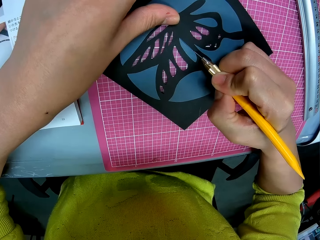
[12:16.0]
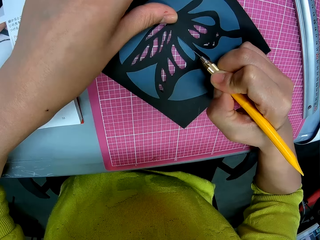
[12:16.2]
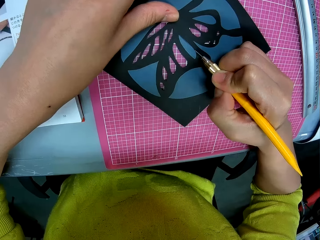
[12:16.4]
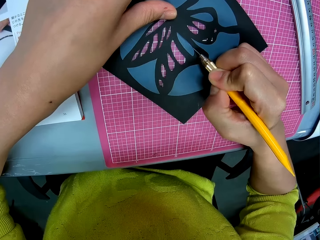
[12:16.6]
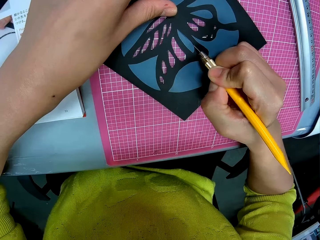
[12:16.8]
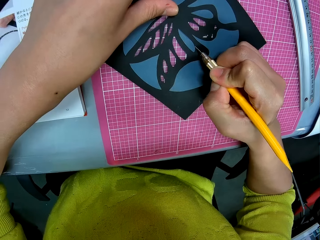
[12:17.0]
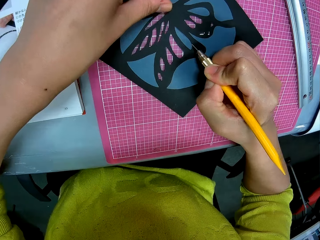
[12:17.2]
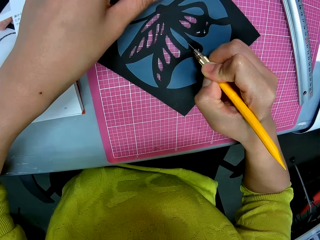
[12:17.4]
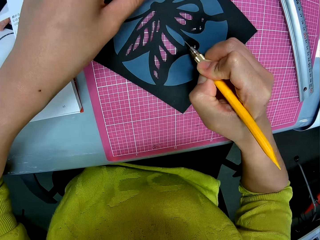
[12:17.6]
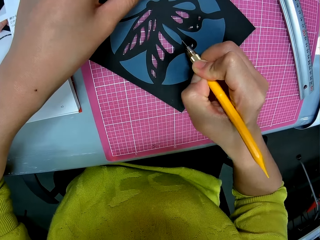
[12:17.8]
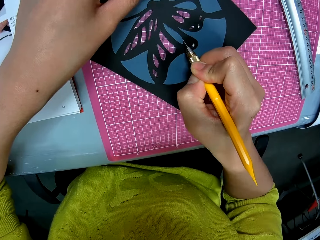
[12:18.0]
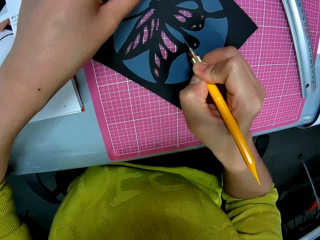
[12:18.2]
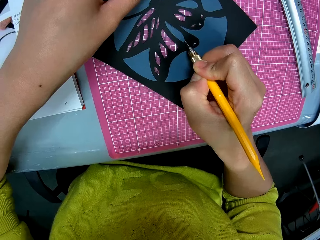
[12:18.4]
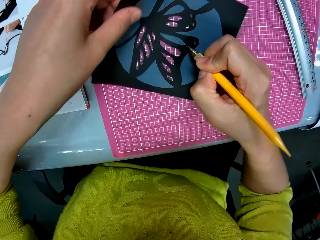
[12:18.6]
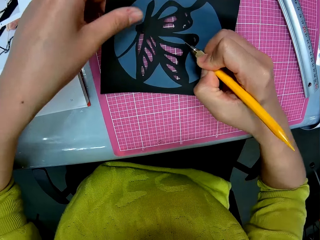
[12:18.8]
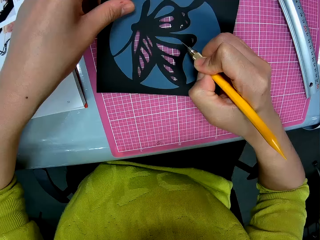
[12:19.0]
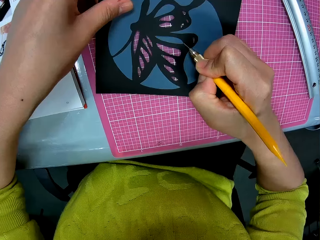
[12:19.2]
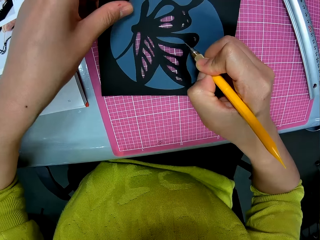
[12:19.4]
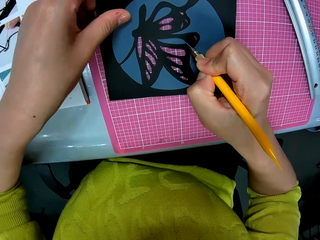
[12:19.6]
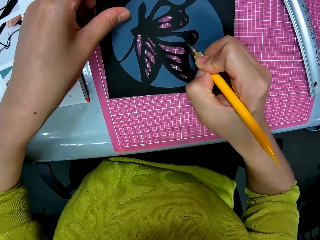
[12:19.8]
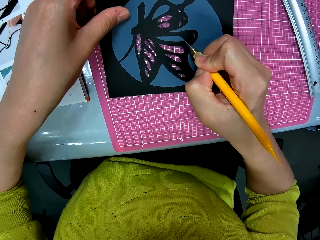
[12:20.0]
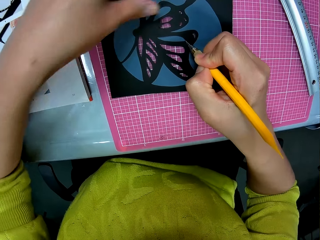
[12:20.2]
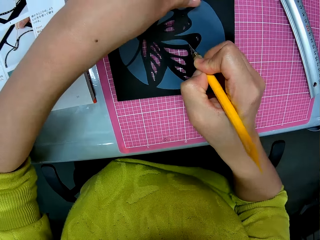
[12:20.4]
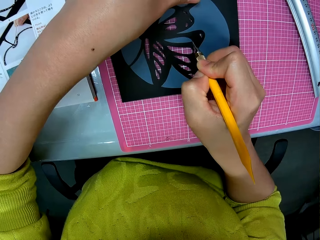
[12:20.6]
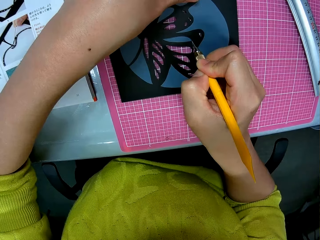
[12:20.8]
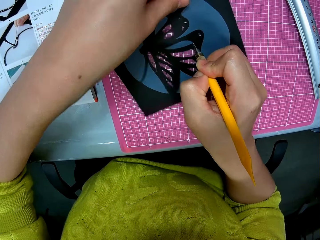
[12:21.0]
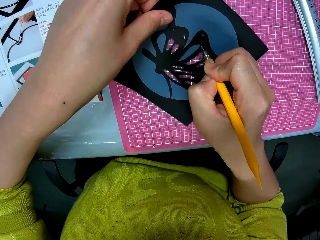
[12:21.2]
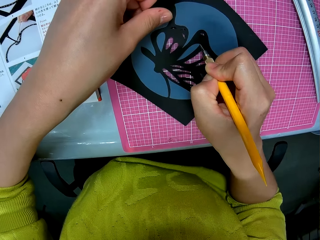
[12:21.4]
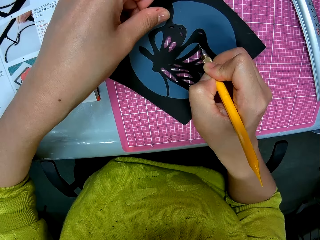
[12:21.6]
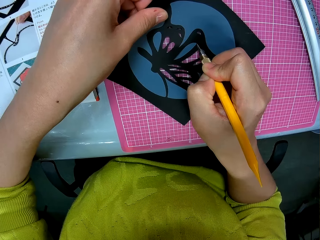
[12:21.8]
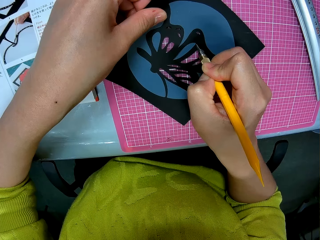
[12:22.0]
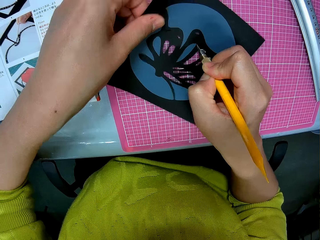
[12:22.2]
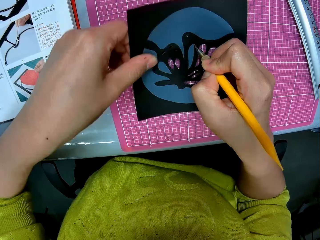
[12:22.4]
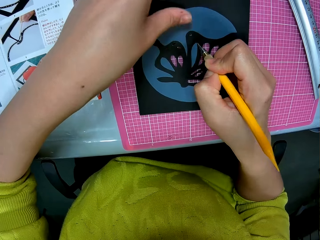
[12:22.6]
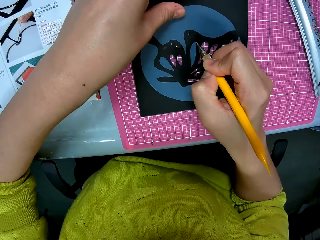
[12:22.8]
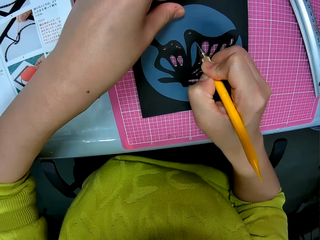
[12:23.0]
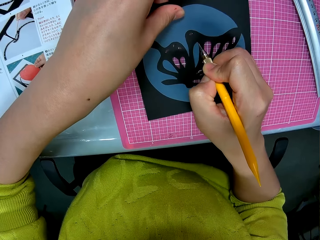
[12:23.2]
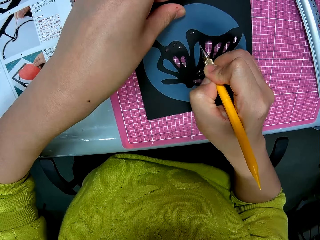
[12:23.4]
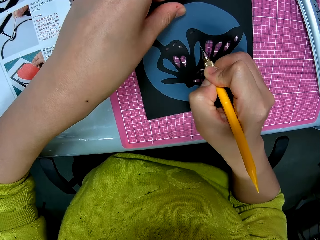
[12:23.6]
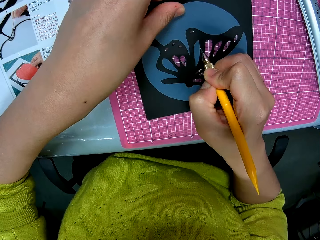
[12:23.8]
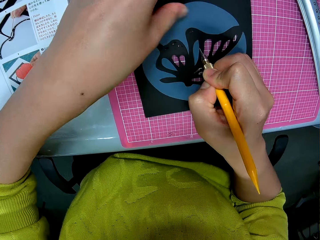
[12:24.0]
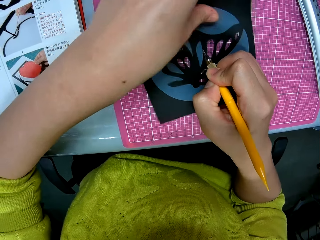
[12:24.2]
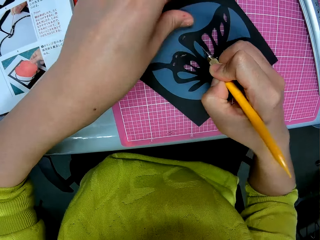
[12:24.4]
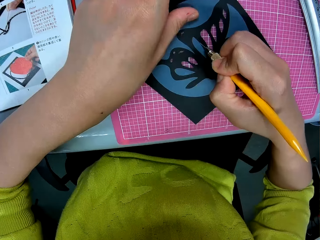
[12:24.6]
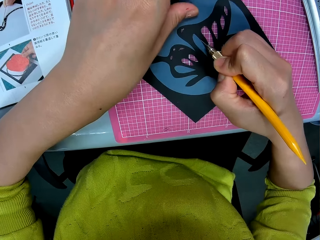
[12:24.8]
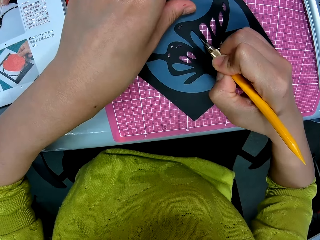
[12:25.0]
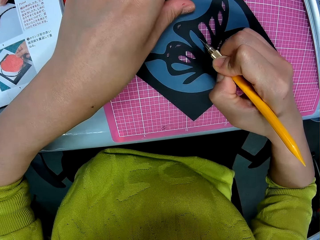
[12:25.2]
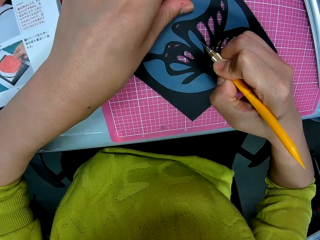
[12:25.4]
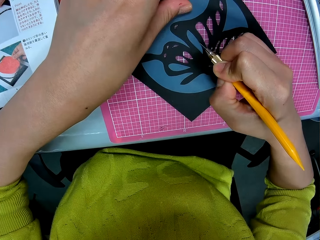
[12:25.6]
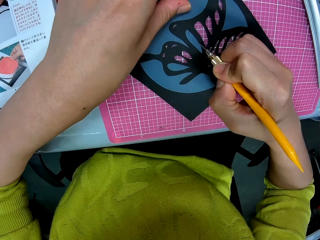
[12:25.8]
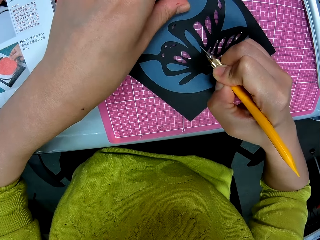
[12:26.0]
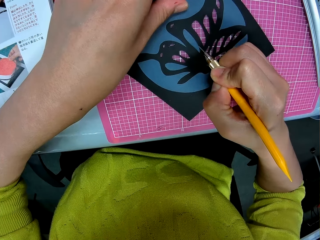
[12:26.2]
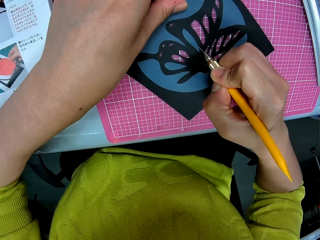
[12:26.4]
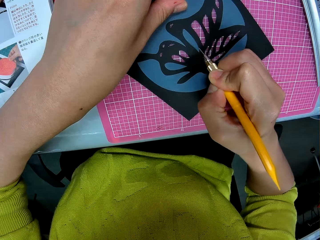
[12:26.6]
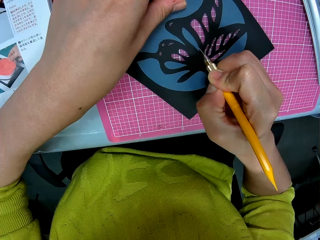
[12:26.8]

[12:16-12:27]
The camera wearer turns the cardboard. He adjusts the picture with his left hand.

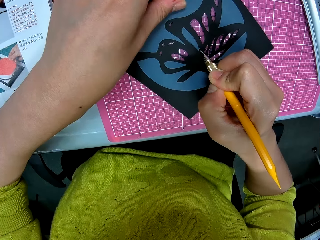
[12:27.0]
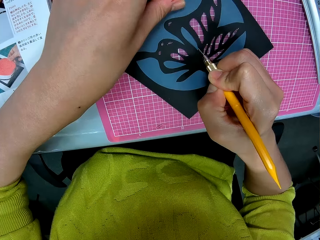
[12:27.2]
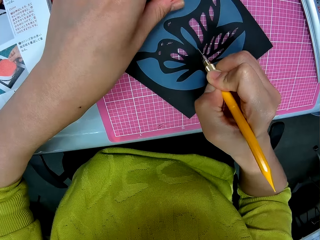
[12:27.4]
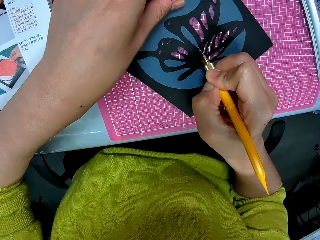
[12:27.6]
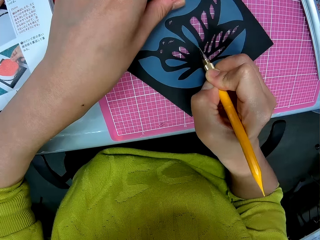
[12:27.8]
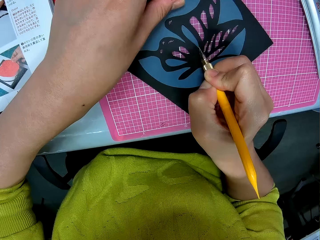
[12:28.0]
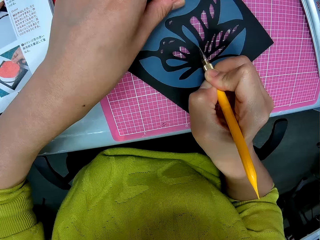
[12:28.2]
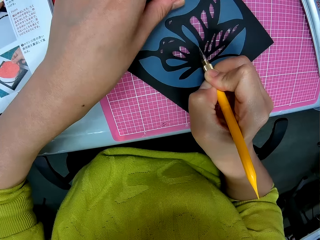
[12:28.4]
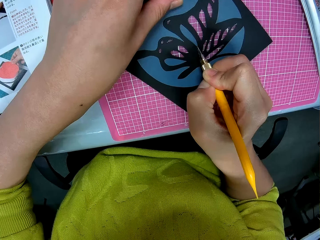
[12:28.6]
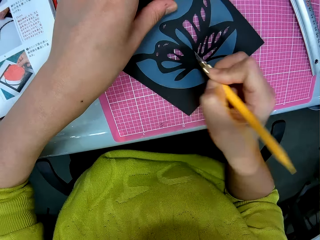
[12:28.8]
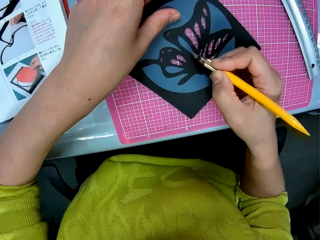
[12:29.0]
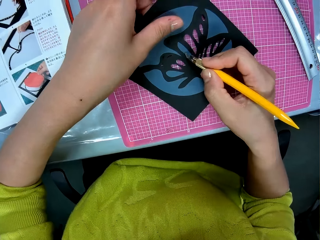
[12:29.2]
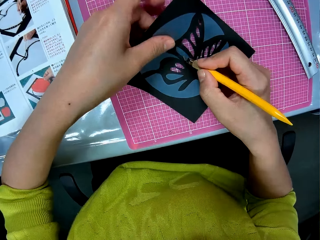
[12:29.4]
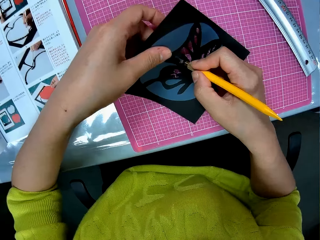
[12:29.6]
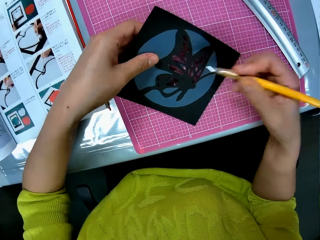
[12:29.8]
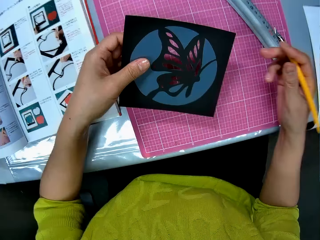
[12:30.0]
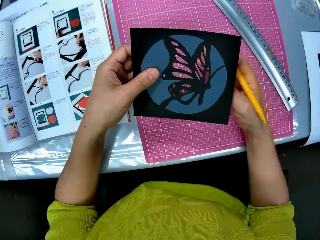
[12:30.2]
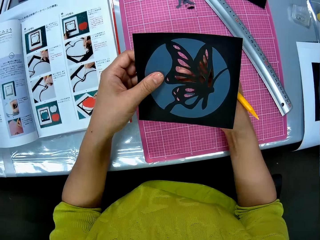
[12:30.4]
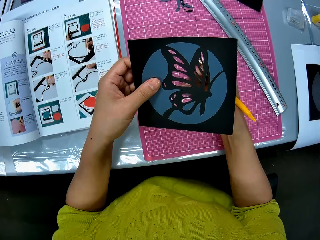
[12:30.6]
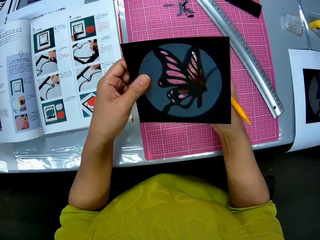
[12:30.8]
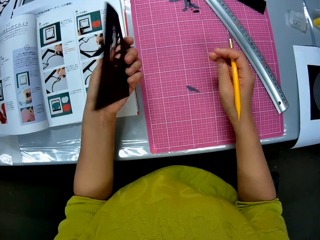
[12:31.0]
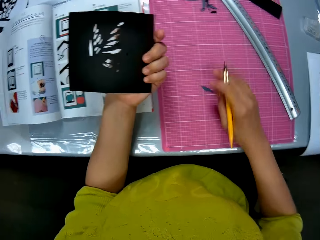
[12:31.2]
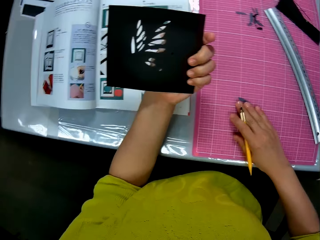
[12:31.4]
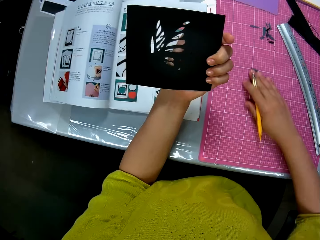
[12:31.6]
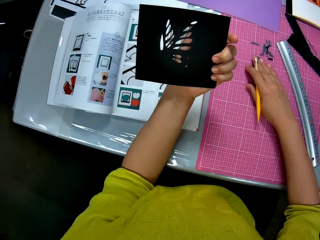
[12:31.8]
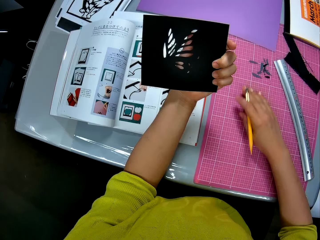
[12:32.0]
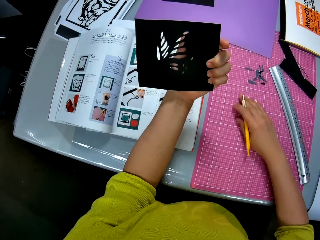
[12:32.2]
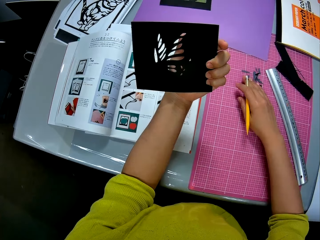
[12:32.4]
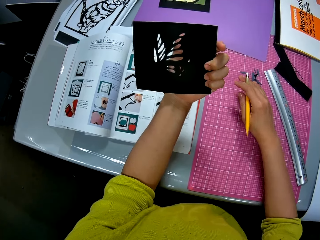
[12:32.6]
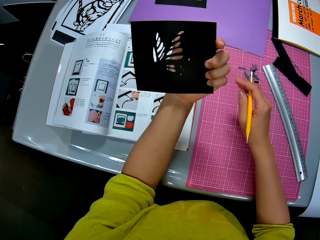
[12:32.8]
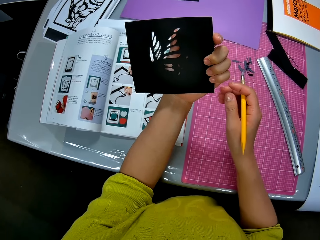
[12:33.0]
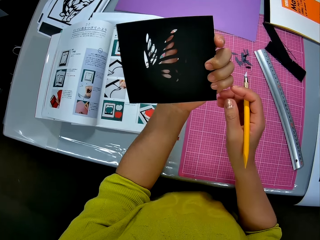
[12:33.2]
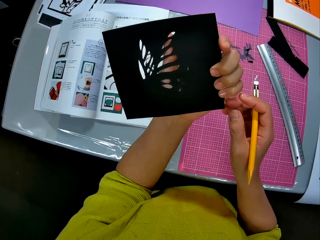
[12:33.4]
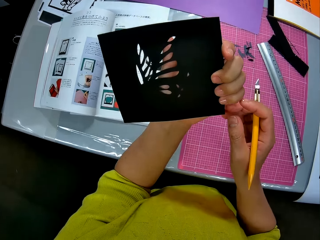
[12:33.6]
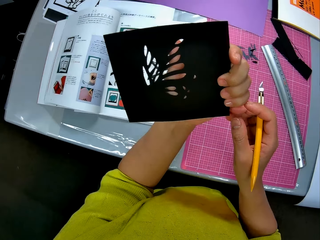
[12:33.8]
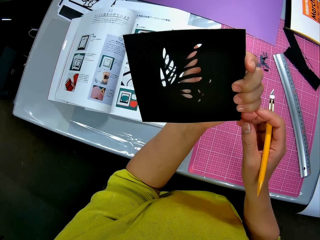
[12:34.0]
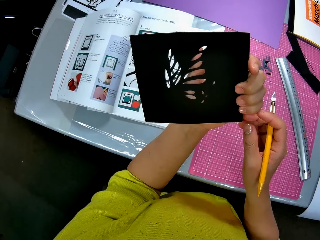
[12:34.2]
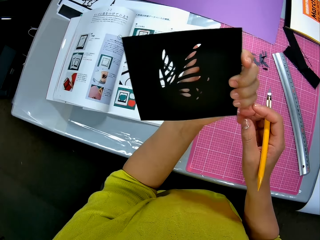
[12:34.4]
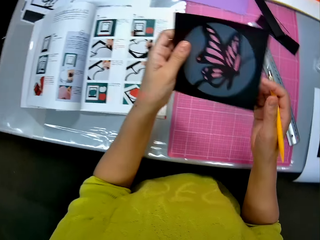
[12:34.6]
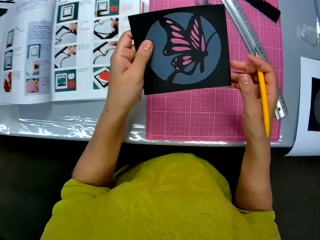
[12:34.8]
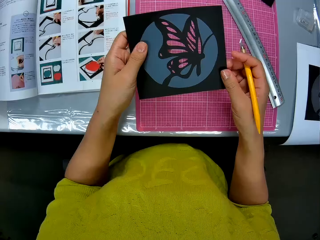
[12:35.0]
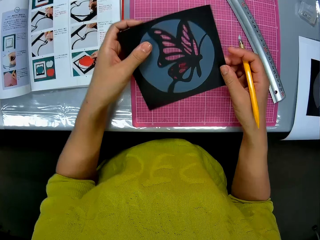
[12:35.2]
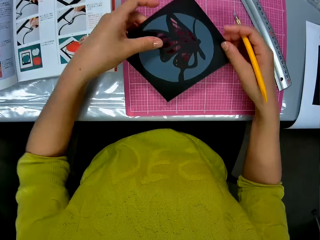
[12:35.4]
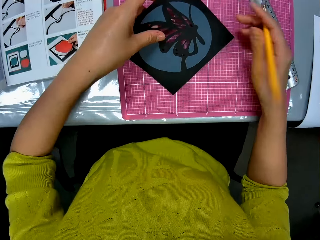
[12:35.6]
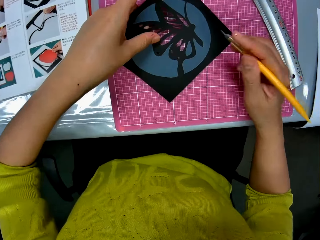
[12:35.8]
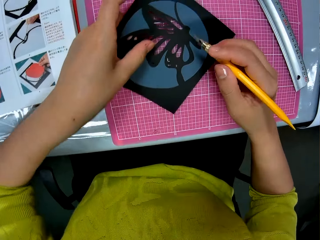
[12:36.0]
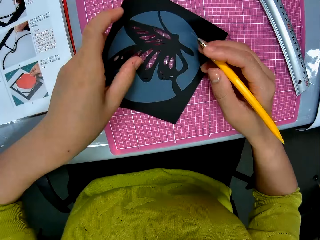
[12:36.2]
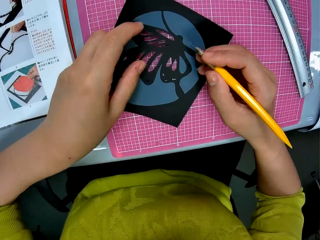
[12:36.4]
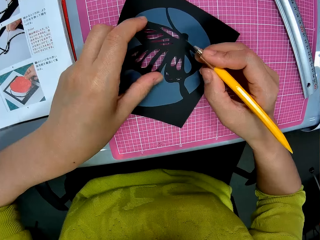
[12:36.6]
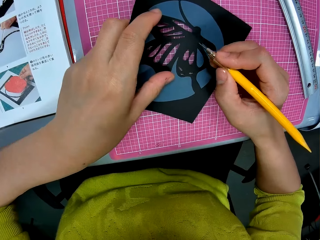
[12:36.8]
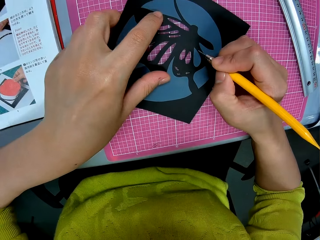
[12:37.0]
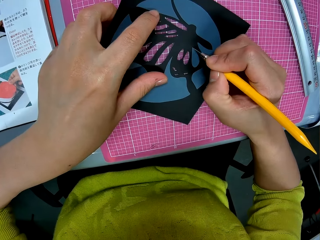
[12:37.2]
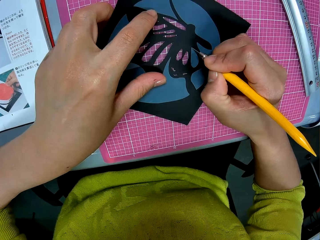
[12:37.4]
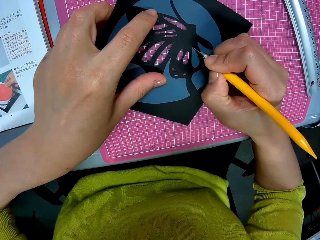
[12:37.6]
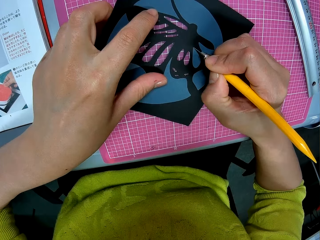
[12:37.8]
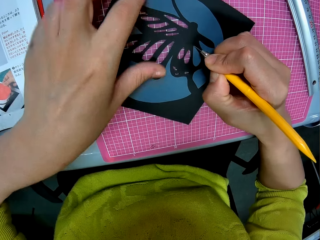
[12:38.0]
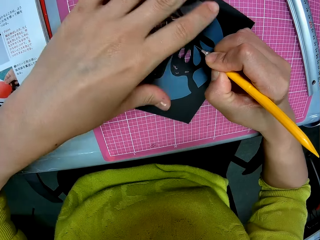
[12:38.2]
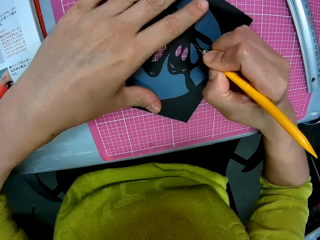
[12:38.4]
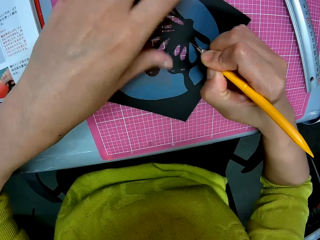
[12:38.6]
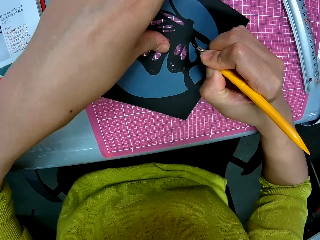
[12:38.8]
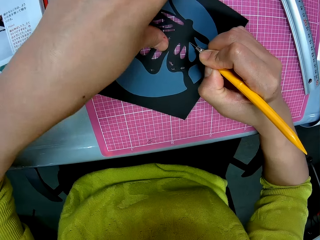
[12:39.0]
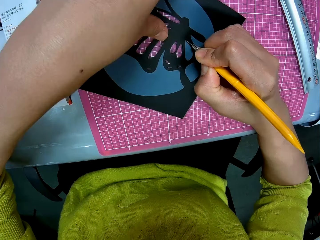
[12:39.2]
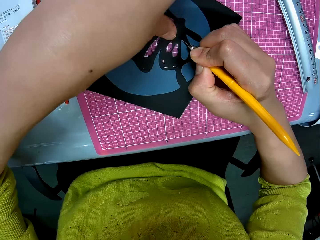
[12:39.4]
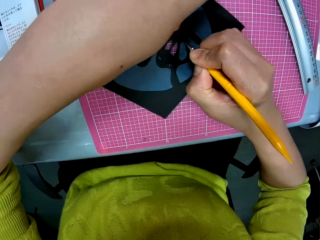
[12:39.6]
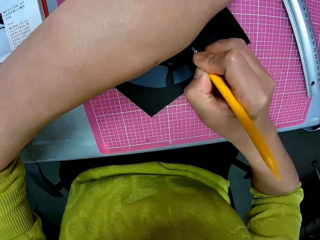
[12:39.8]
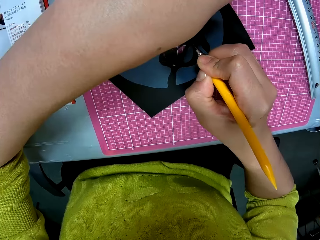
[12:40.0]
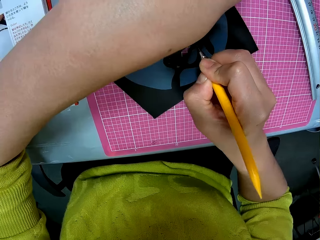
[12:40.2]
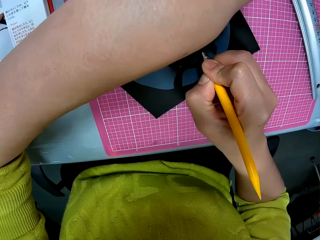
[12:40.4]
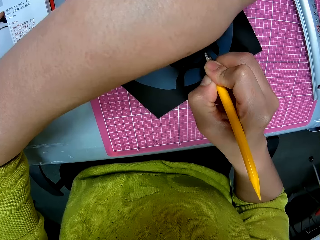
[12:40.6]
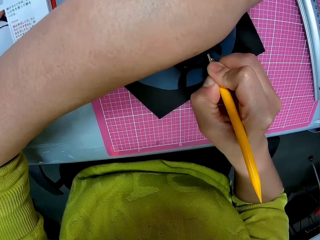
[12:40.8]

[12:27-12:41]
The camera wearer lifts the cardboard. He inspects the picture with his hands and turns the cardboard. He sweeps the piece of paper on the table with his right hand. He turns the cardboard, cuts out patterns with a cutter, and inspects the picture with his hands.
